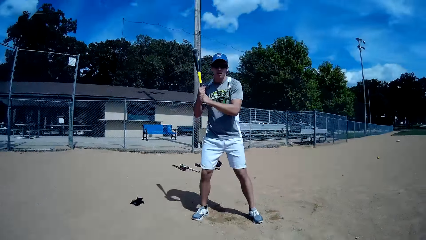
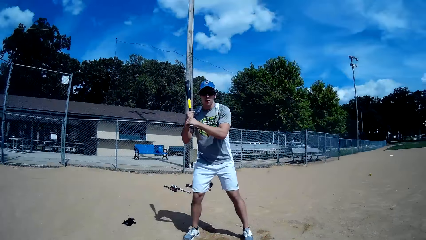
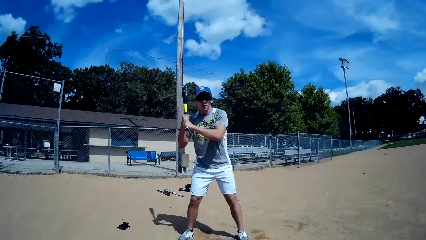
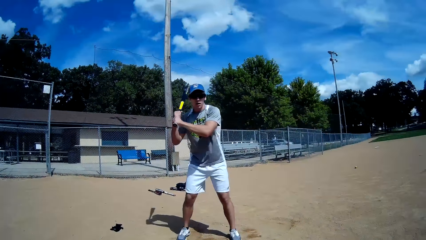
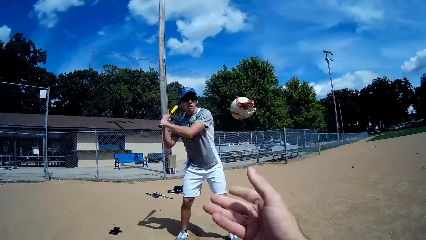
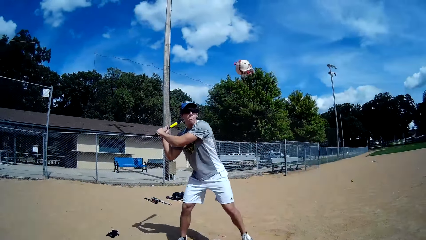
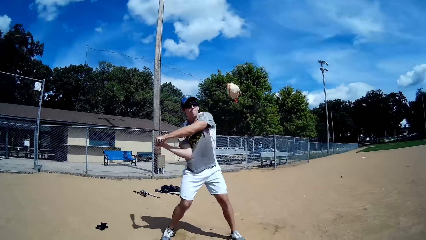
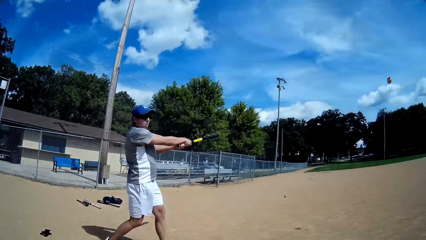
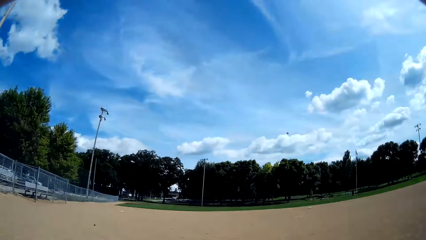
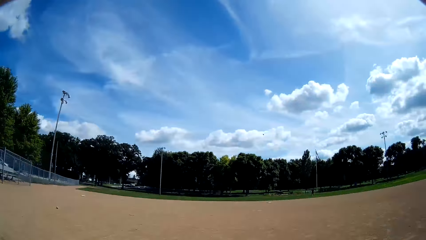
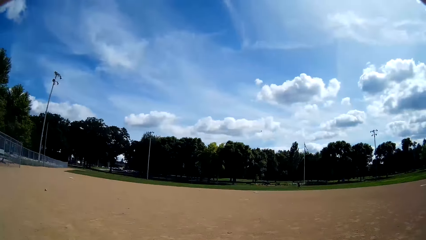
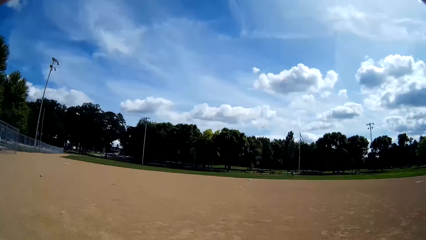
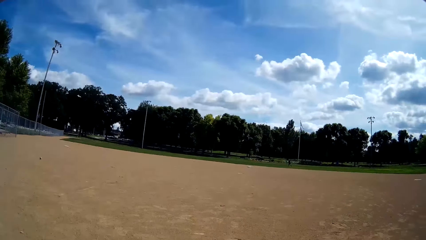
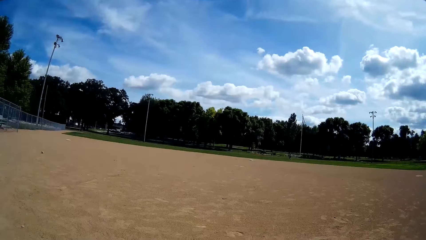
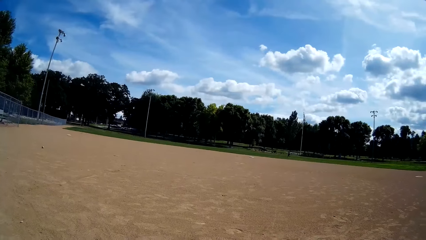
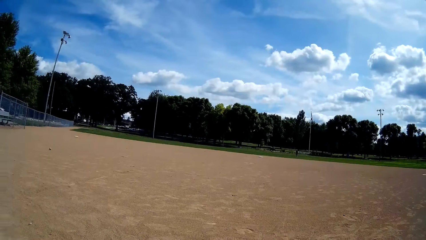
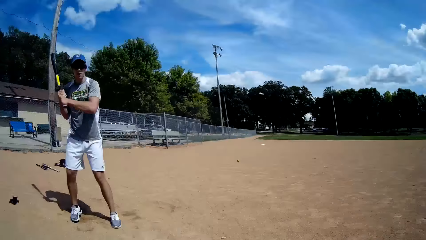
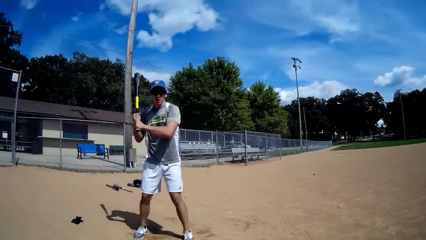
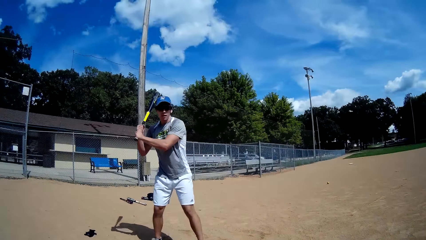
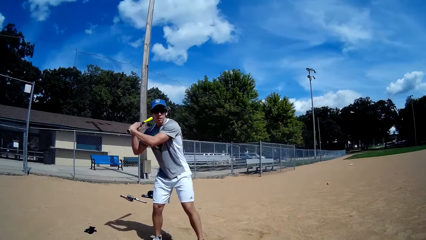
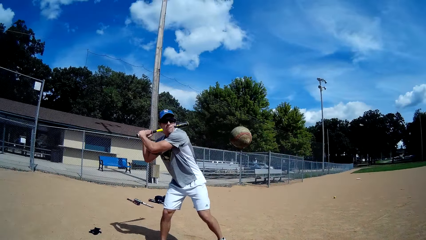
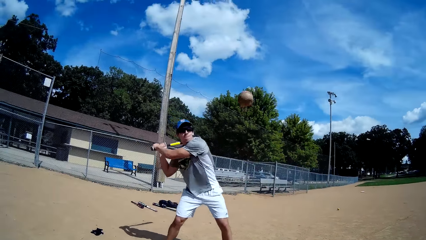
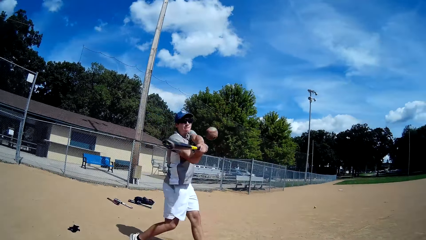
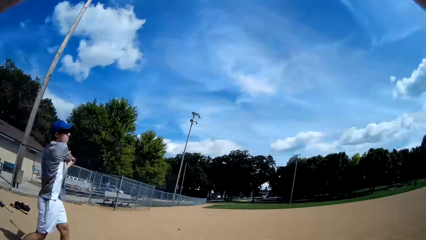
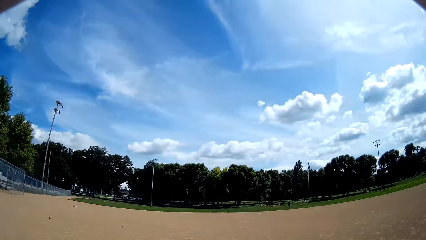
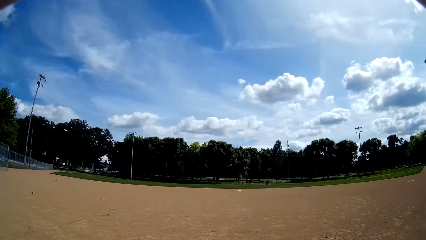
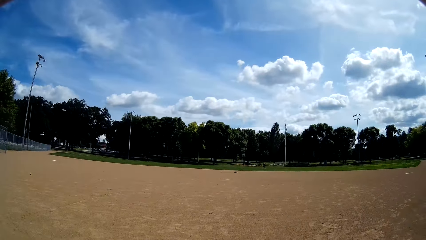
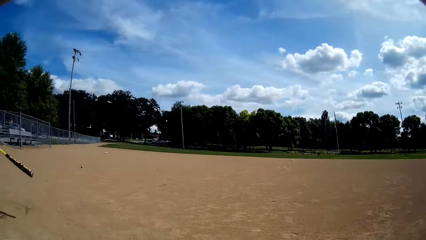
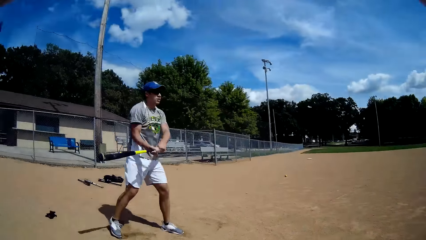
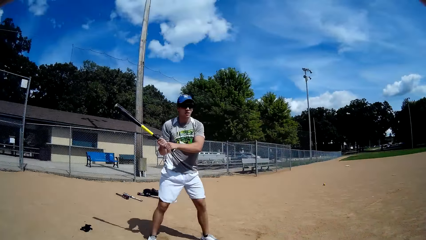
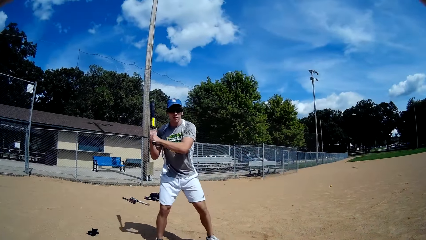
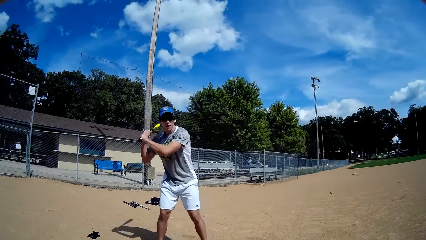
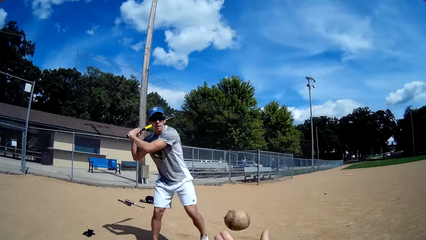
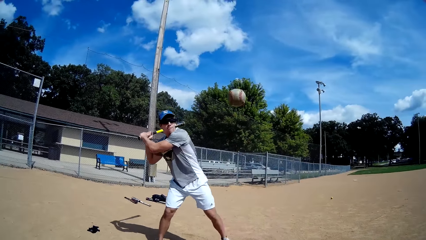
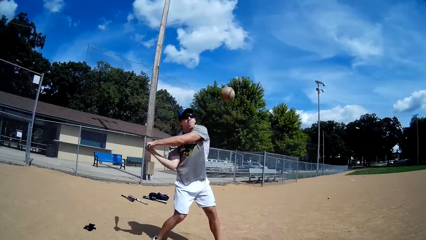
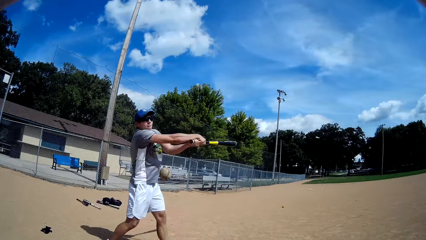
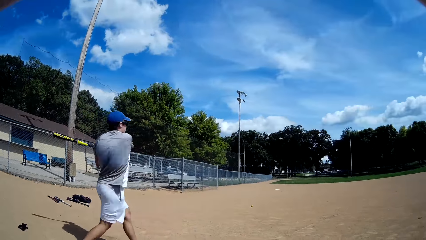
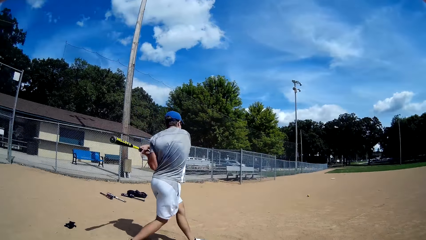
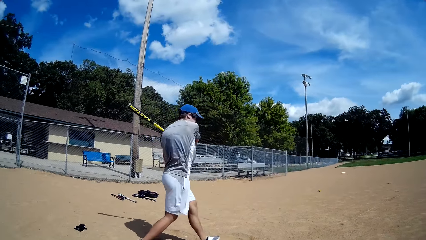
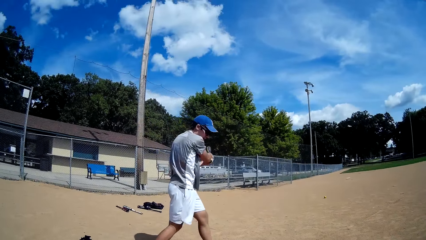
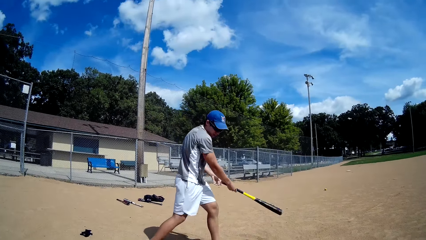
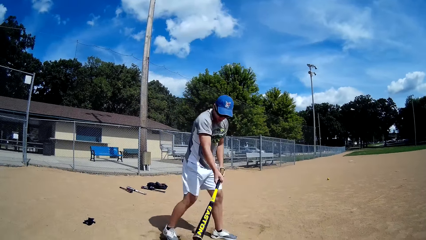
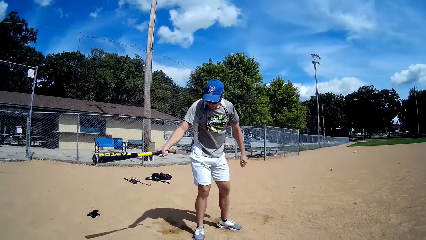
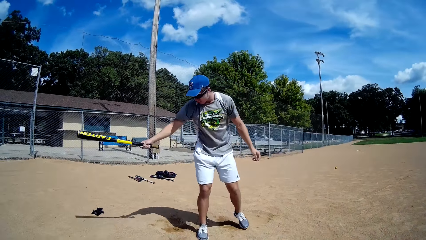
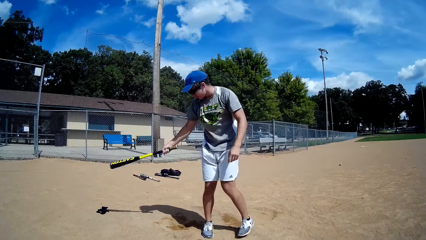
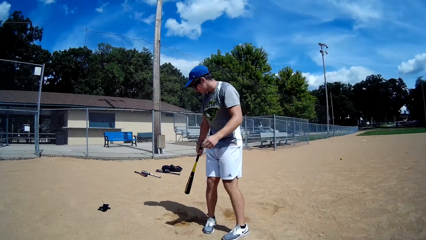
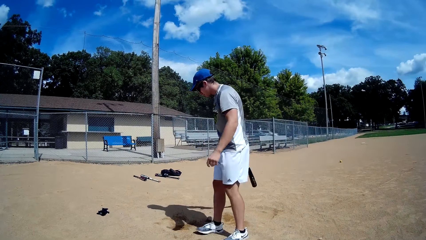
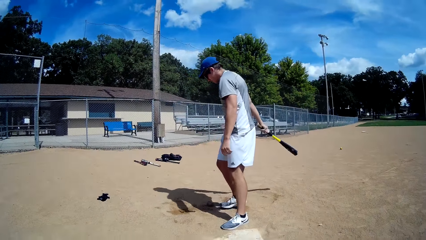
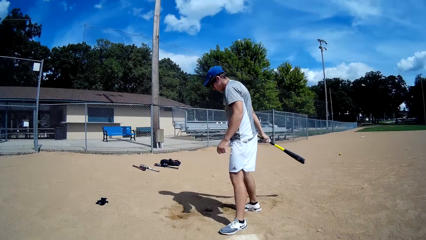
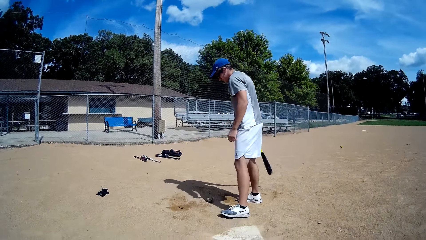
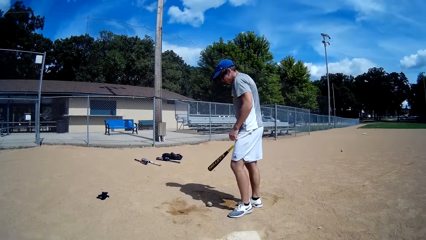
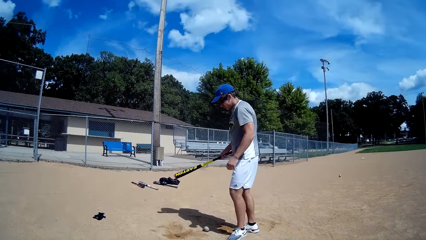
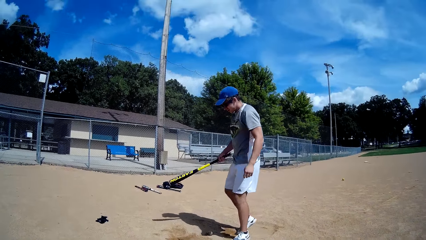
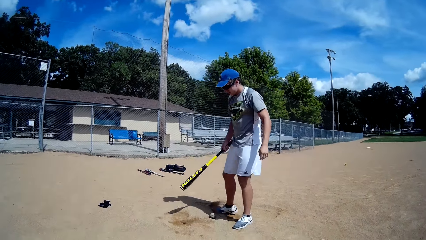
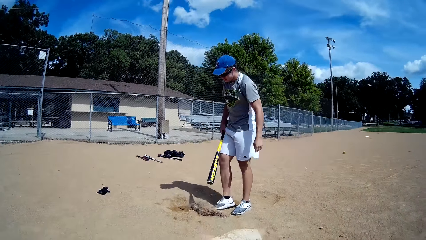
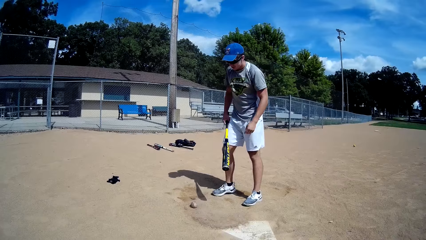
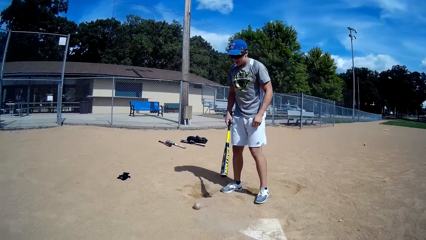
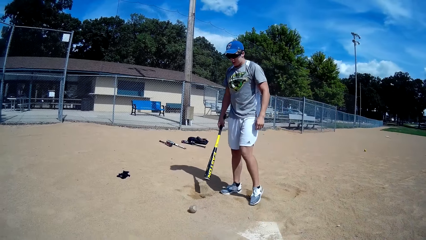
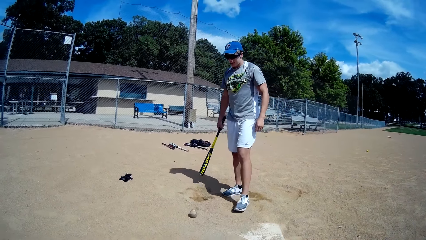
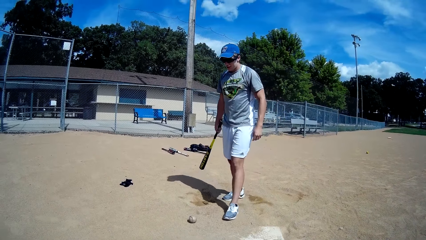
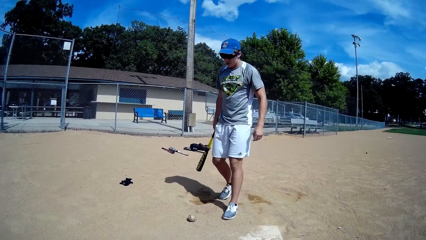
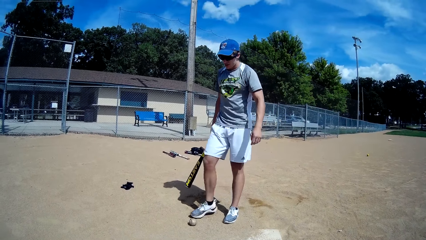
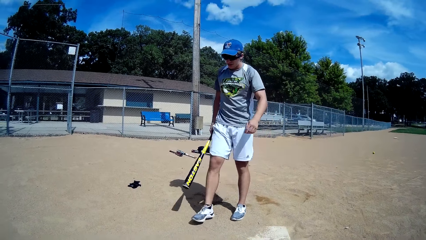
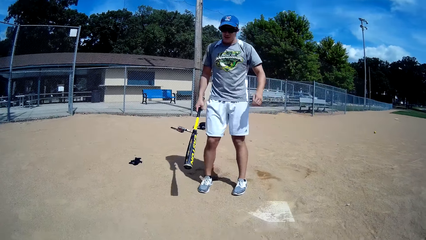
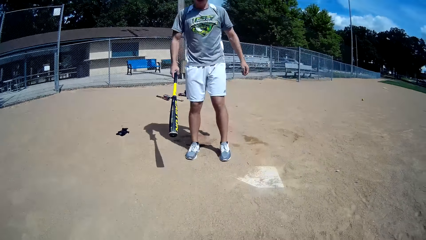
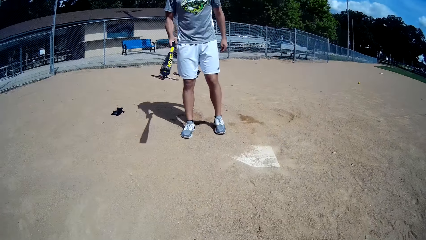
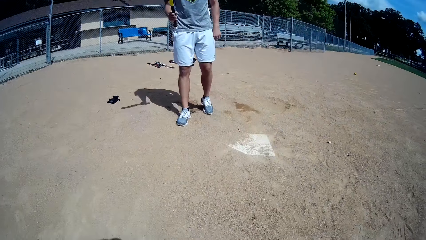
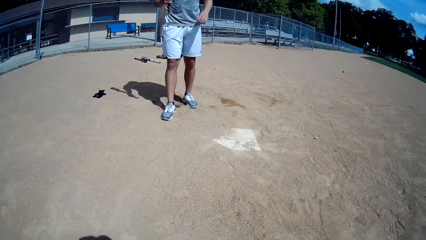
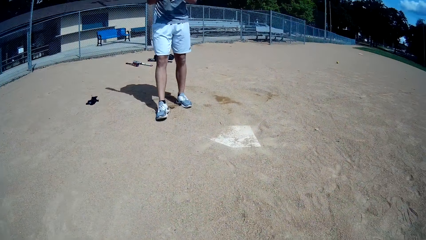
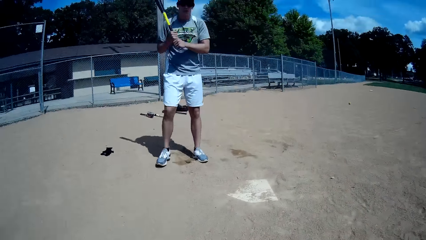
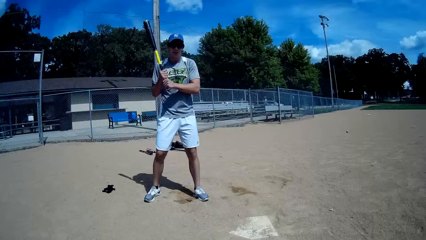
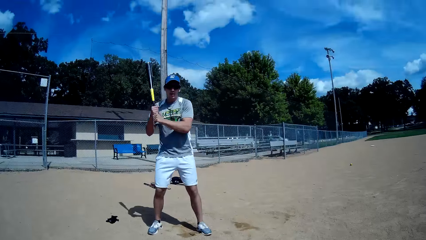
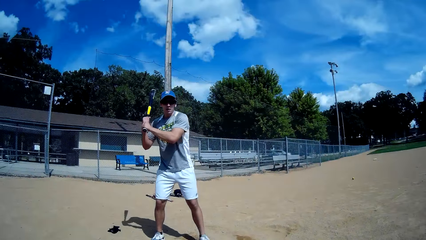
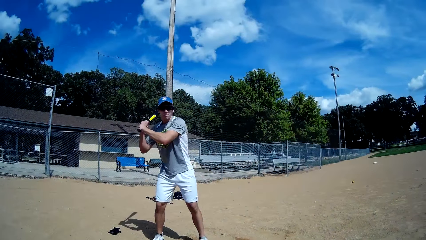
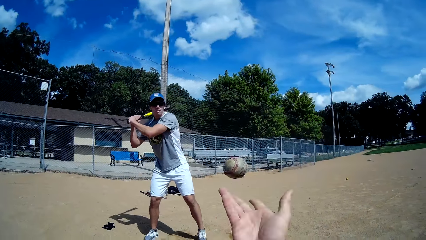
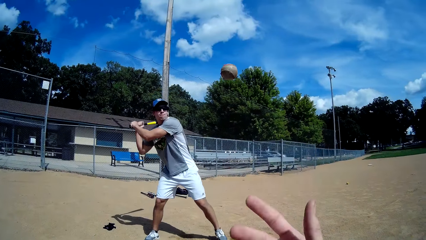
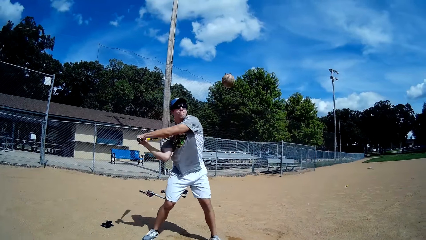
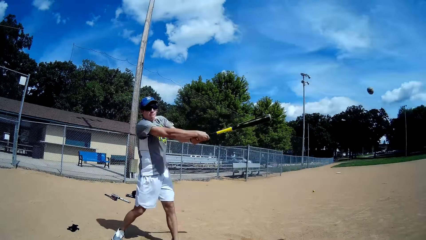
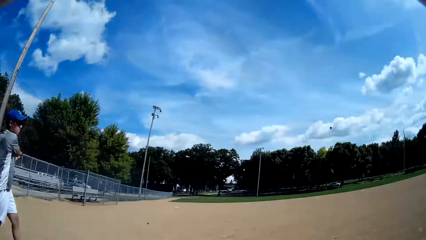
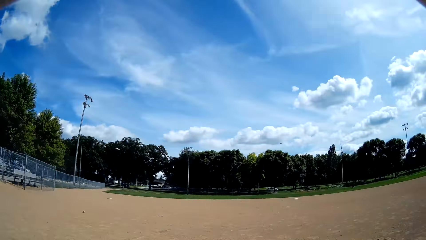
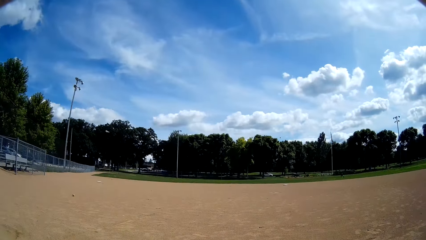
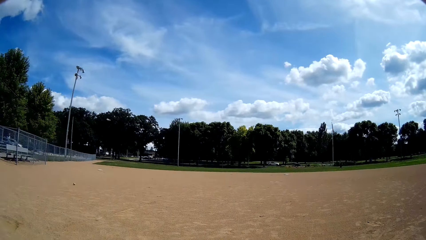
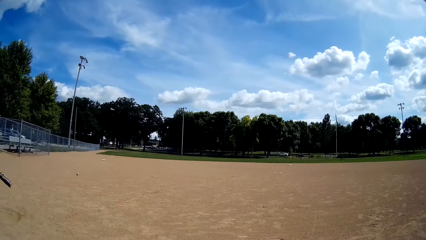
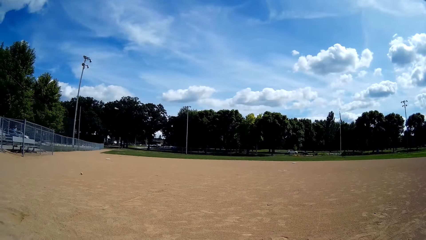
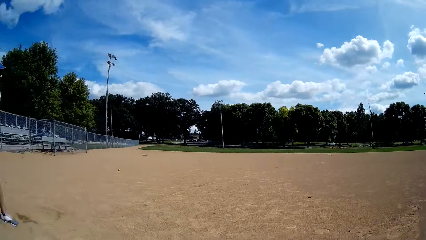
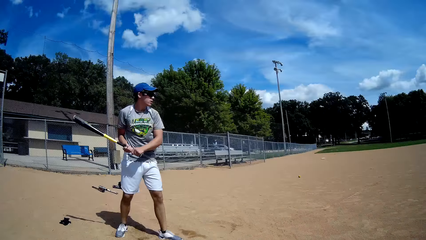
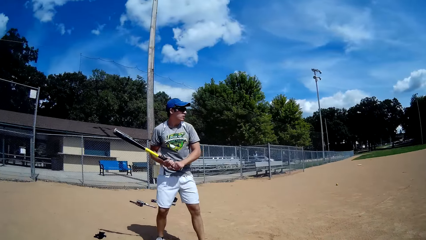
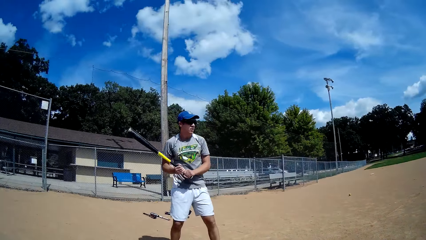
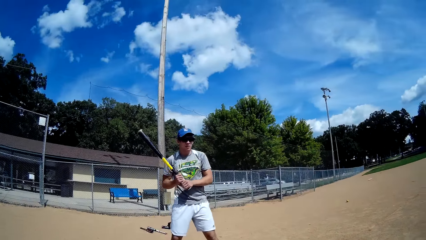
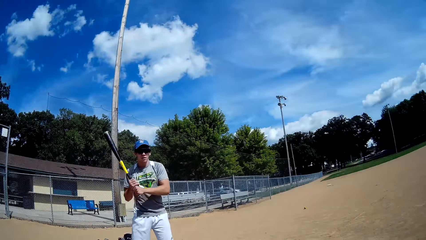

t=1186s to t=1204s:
A man holds the bat high. The camera wearer throws another ball towards the man with his right hand. The man hits the ball with the baseball bat in his hands. The camera wearer throws another ball towards the man with his right hand. The man hits the ball with the baseball bat in his hands. The camera wearer throws another ball towards the man with his right hand. The man misses his hit on the ball in air. The man looks at the ground. The man kicks the ball on the ground towards the camera wearer. The camera wearer throws the ball towards the man with his right hand. The man hits the ball with the baseball bat in his hands.
